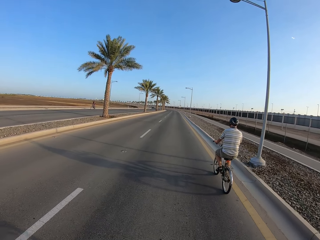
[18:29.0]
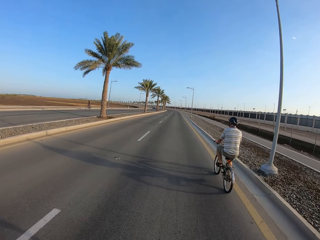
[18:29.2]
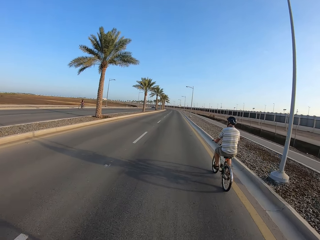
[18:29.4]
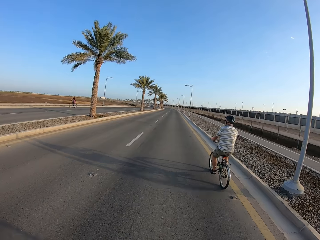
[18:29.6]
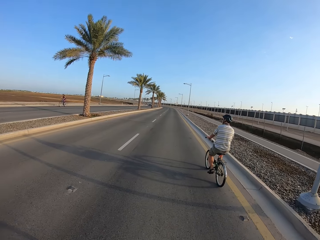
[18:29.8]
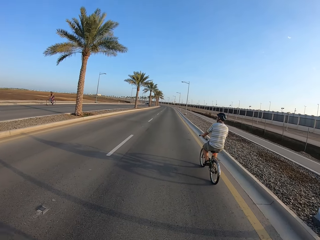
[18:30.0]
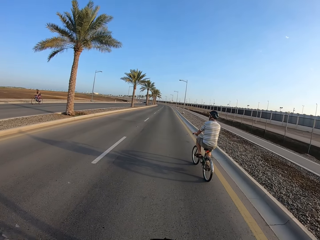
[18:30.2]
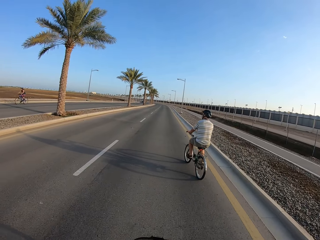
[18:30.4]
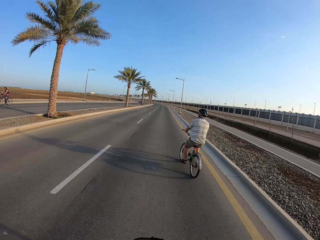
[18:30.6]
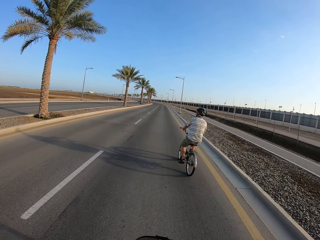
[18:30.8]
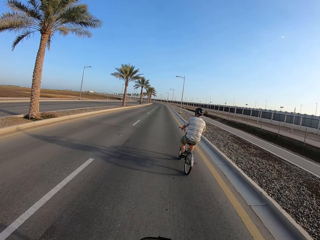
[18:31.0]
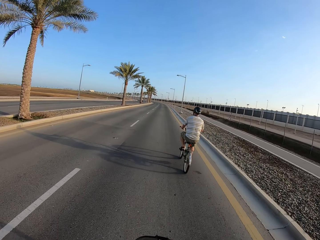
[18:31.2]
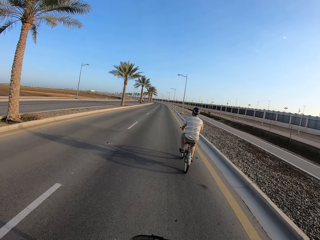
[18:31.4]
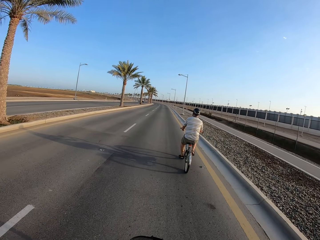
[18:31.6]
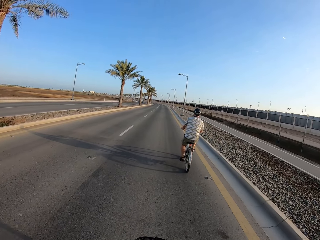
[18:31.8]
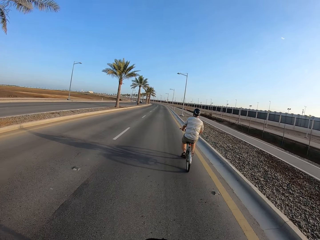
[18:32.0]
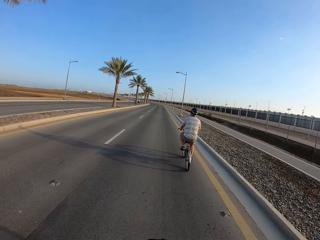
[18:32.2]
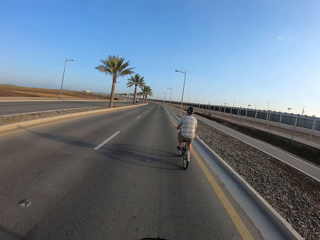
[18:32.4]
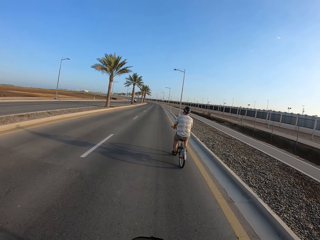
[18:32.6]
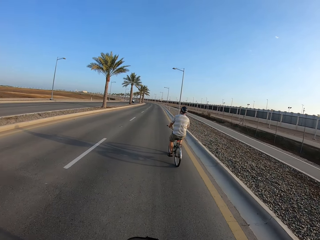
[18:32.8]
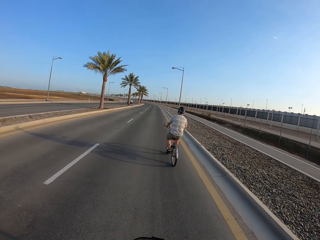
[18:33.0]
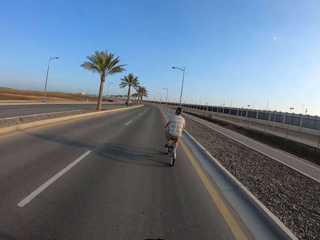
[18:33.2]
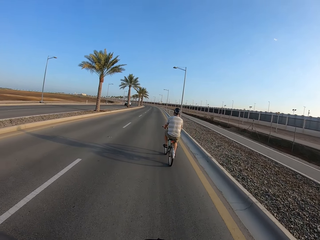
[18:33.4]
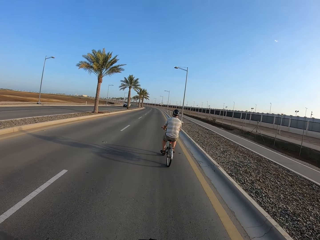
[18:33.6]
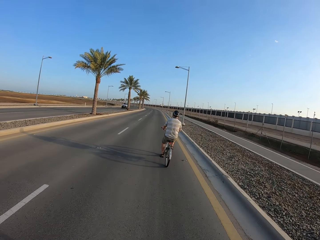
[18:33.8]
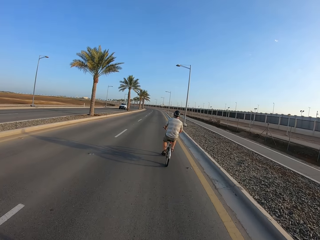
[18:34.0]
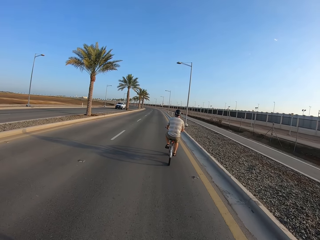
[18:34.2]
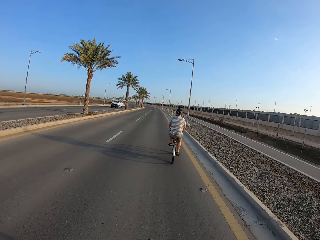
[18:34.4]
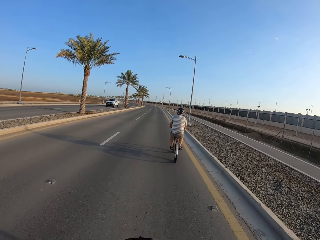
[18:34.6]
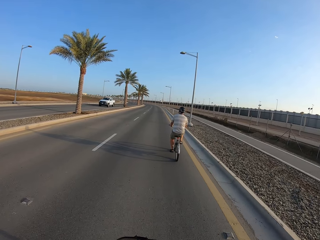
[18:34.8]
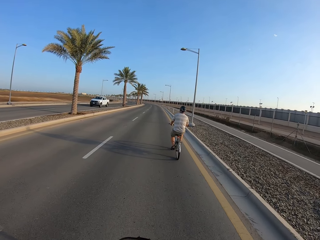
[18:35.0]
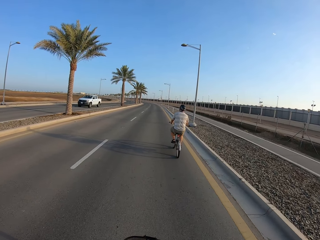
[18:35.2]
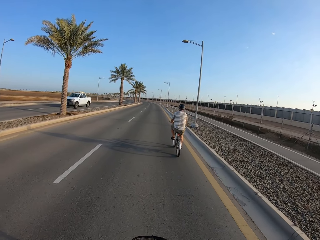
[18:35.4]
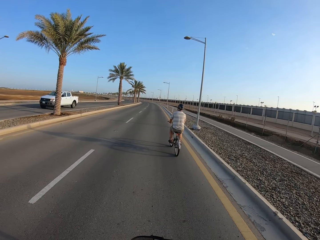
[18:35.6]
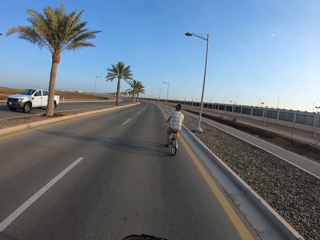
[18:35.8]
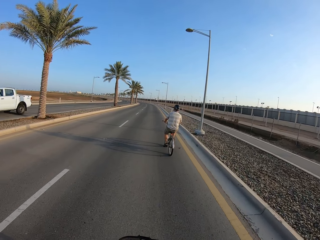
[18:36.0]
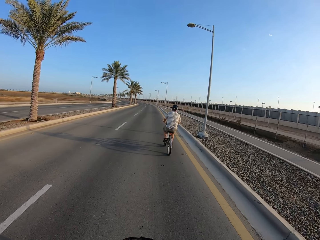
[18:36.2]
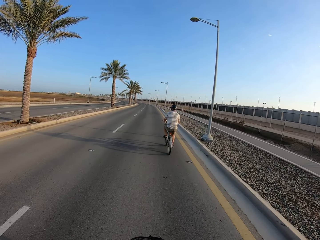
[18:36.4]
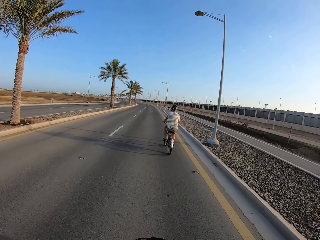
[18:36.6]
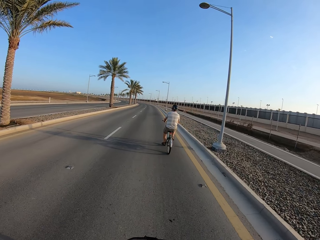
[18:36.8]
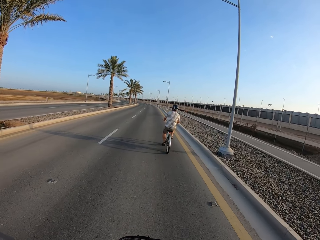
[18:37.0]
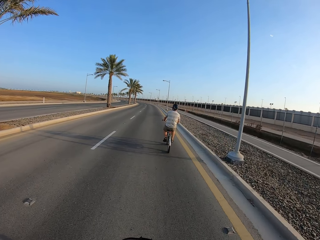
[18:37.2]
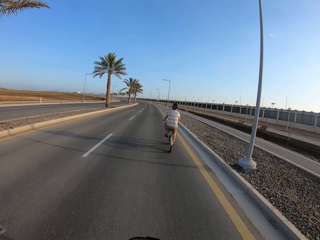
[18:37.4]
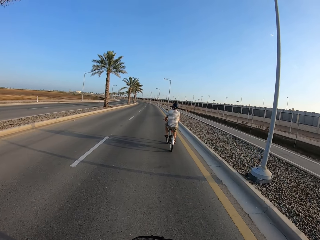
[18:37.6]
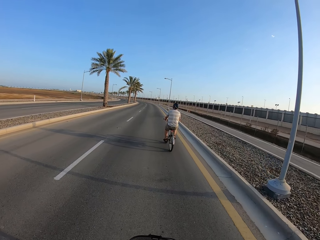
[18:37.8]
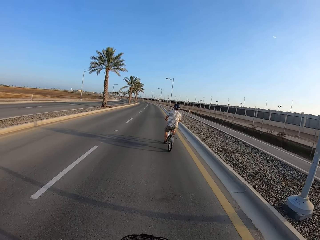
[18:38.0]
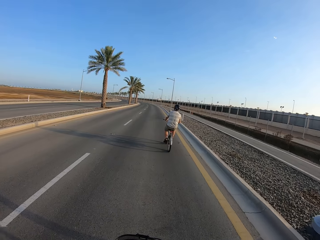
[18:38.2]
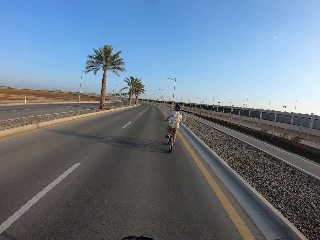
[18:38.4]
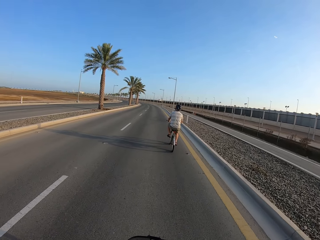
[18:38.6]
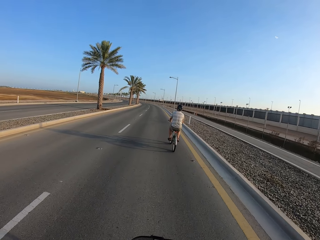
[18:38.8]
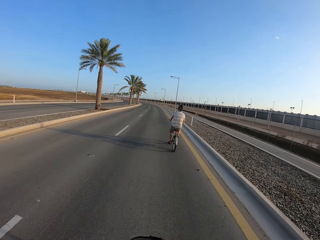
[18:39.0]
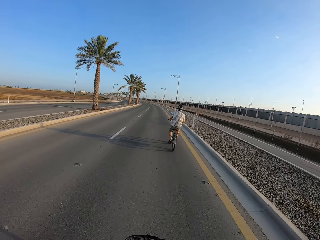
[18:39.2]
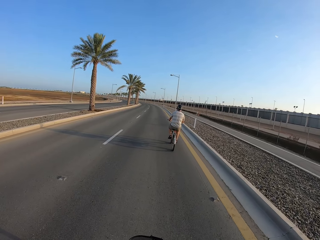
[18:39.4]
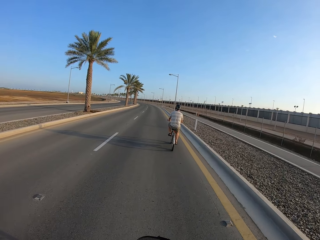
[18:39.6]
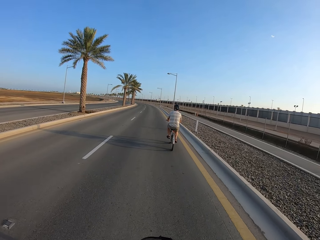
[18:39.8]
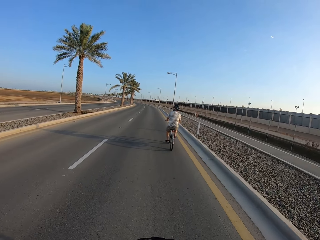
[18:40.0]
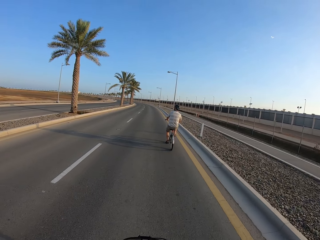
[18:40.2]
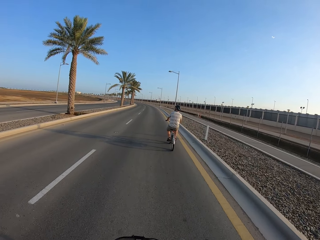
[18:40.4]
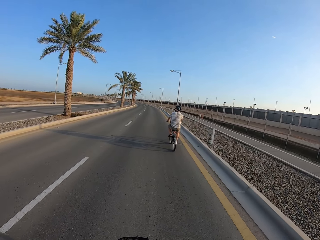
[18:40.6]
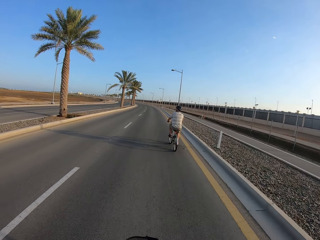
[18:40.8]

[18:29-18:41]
A cyclist cycles past the camera wearer. A white pickup drives past the camera wearer.

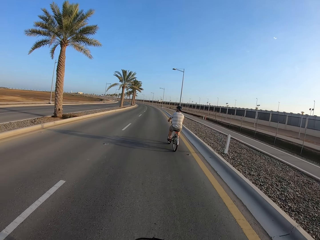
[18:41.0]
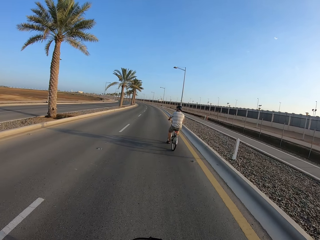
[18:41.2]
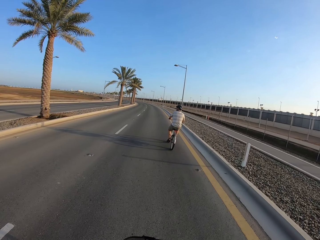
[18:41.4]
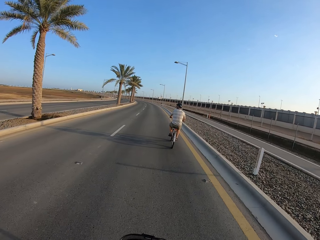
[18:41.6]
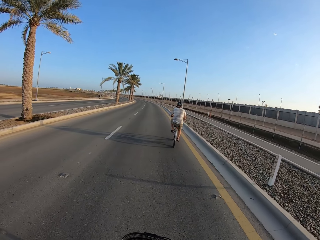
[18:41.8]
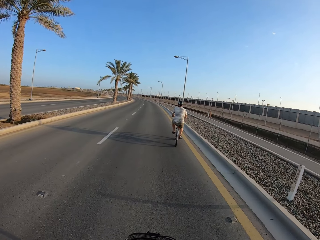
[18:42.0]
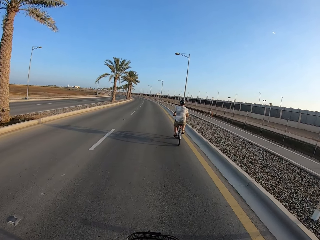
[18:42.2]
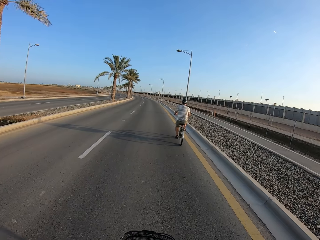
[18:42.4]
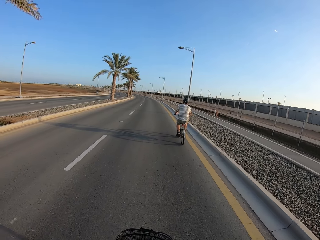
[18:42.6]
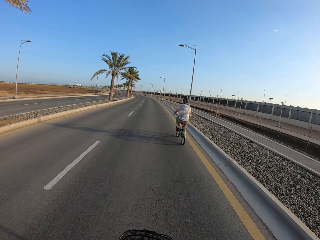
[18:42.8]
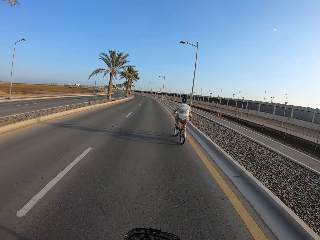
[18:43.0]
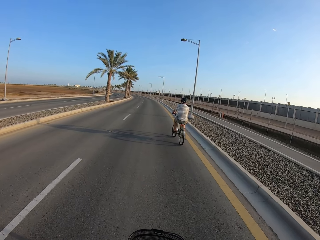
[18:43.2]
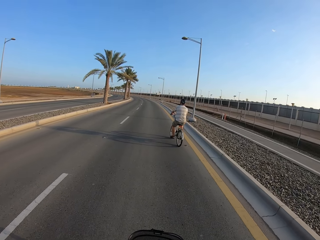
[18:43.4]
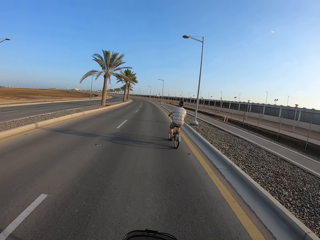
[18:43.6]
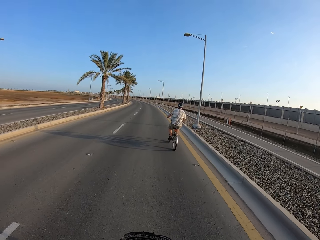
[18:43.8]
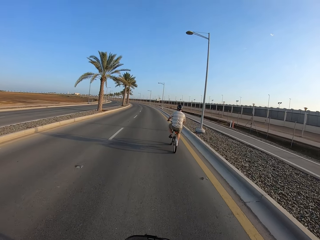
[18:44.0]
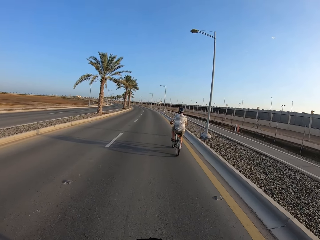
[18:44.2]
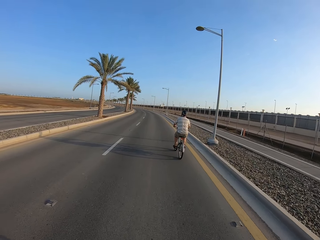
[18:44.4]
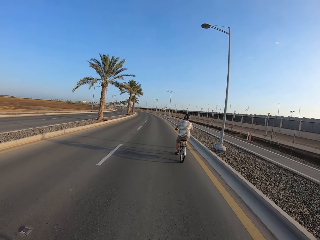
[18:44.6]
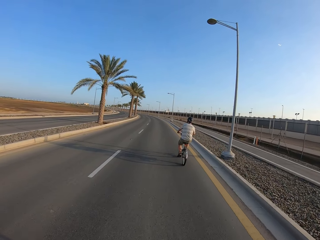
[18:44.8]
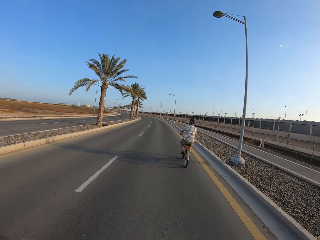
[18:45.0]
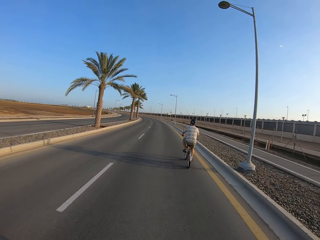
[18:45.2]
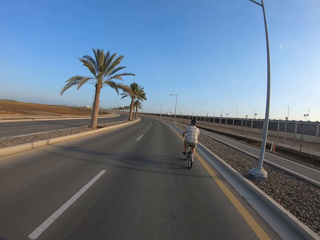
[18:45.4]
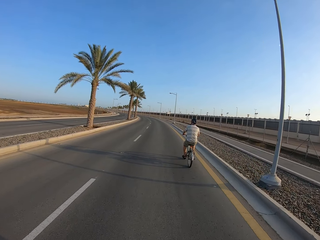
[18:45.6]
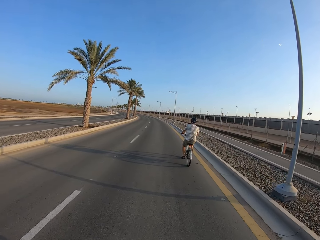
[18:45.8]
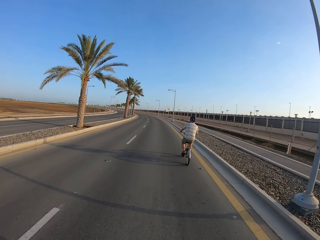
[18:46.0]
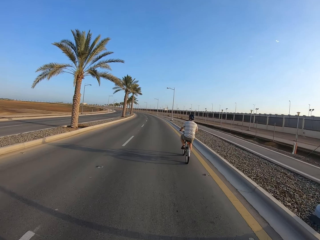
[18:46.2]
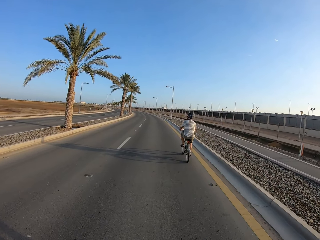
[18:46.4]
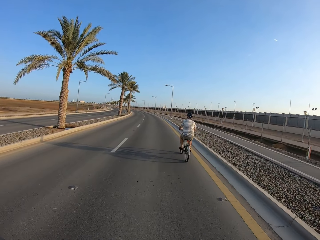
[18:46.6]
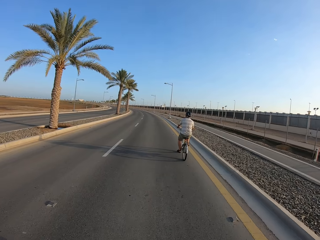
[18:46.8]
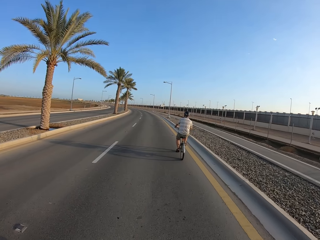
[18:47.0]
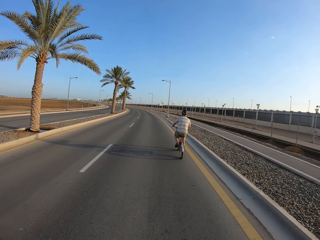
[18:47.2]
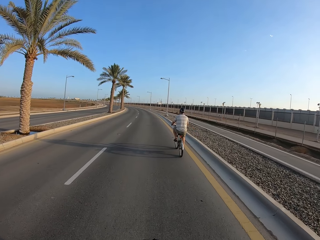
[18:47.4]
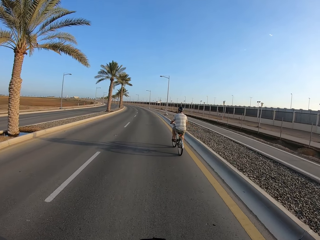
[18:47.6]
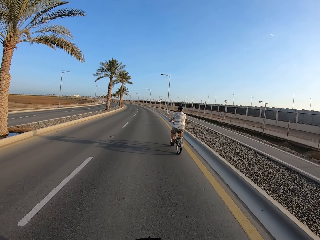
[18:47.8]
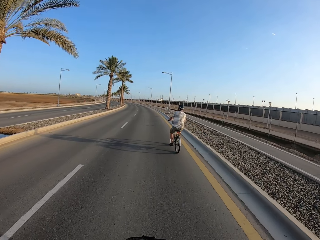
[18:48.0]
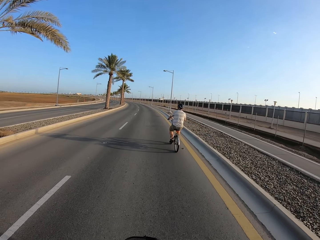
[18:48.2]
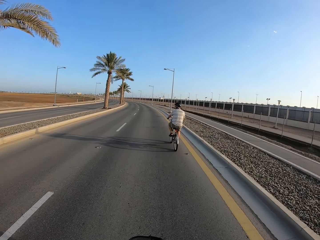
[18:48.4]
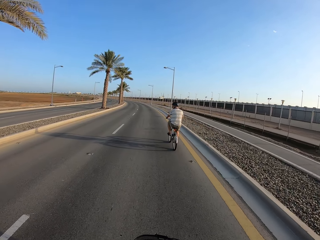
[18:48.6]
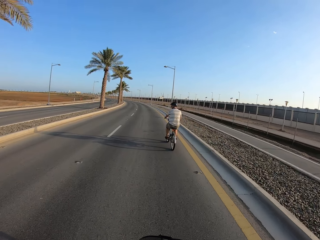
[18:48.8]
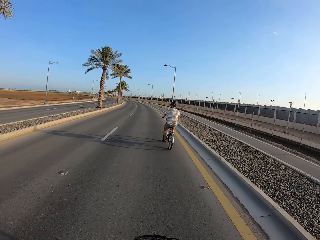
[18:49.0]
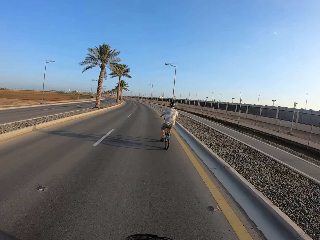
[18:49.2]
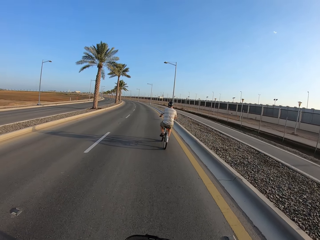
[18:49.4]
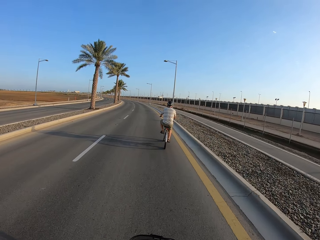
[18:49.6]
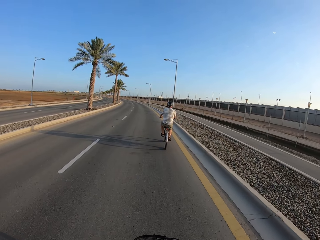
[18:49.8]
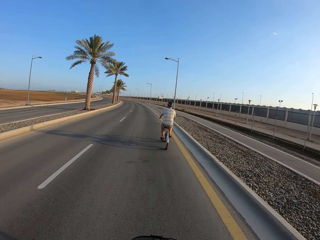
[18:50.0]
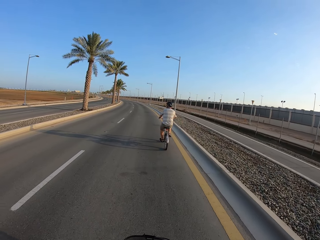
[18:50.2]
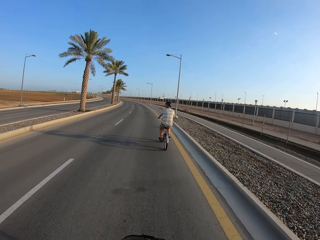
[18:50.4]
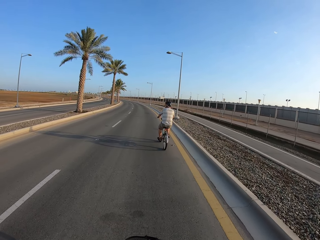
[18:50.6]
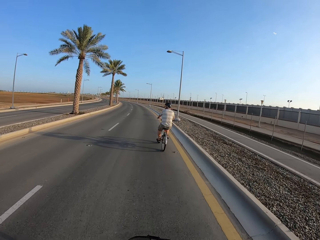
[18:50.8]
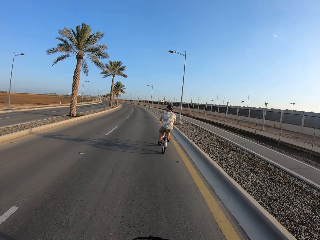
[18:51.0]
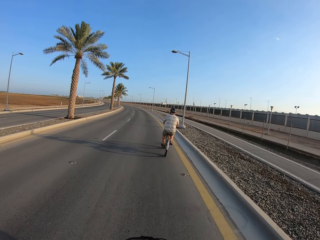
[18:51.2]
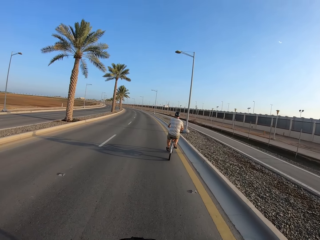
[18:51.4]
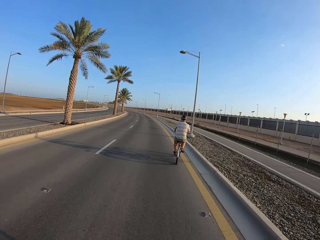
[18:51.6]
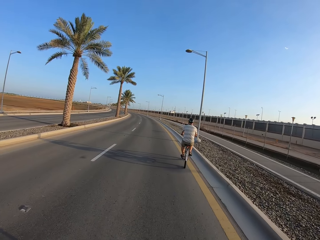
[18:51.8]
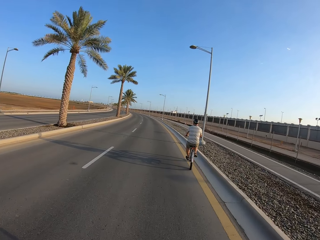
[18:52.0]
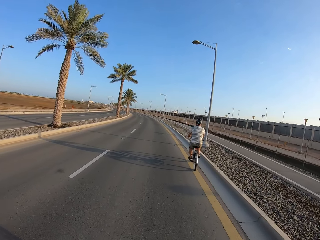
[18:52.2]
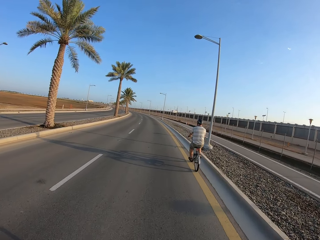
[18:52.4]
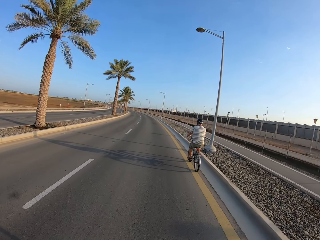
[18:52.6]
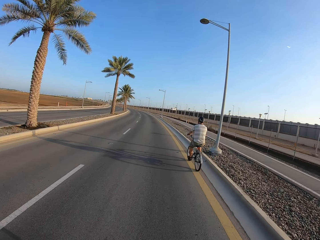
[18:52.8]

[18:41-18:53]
Someone moves on the left side of the road.
